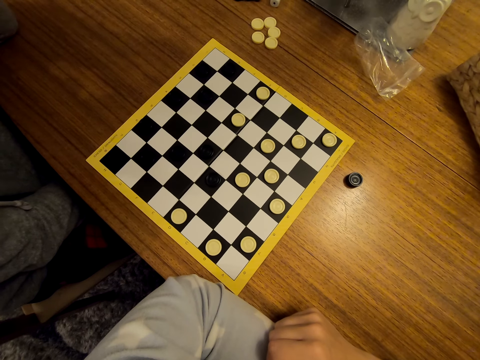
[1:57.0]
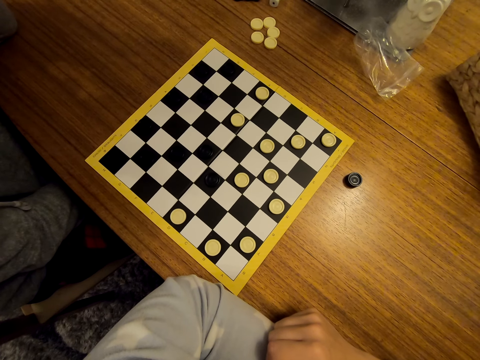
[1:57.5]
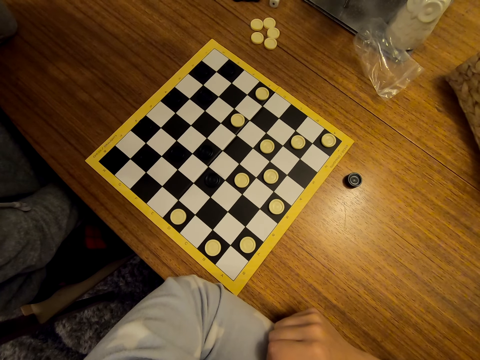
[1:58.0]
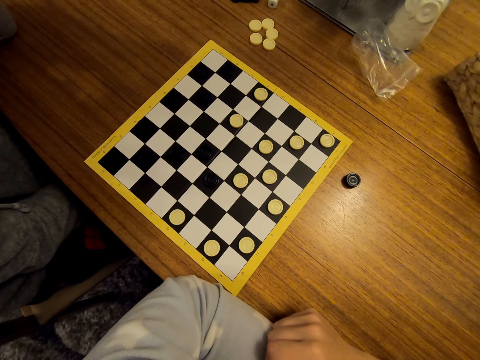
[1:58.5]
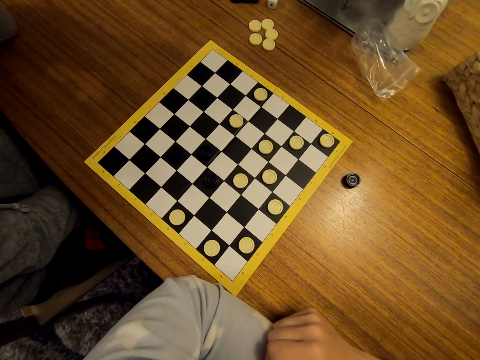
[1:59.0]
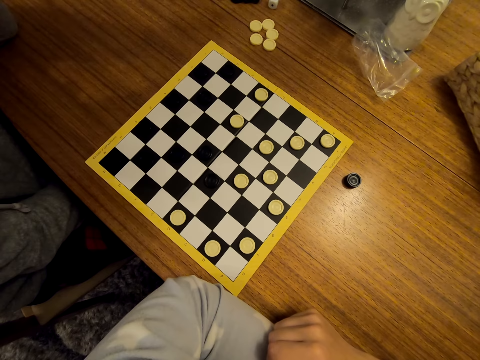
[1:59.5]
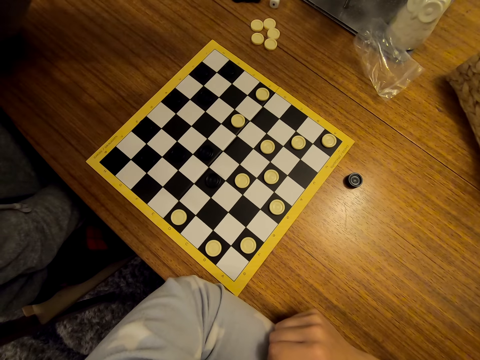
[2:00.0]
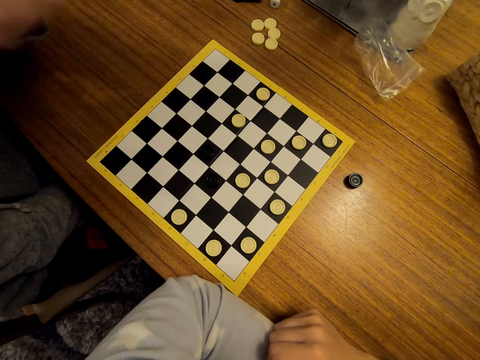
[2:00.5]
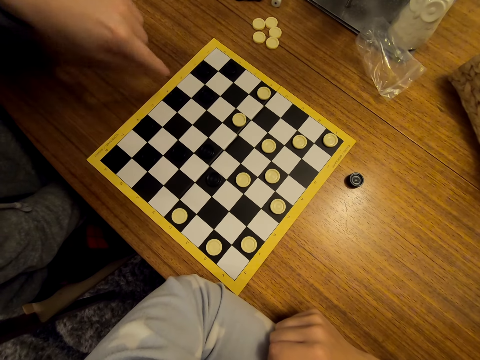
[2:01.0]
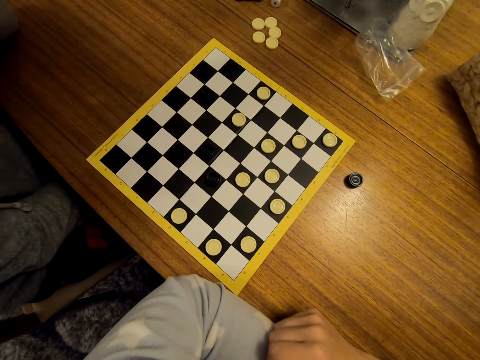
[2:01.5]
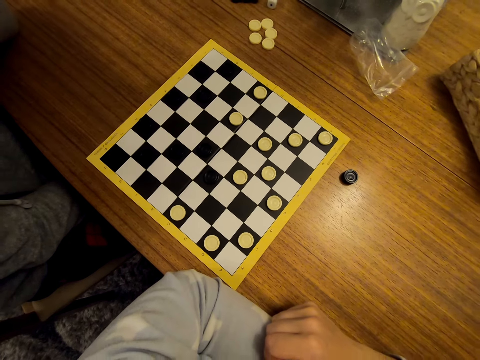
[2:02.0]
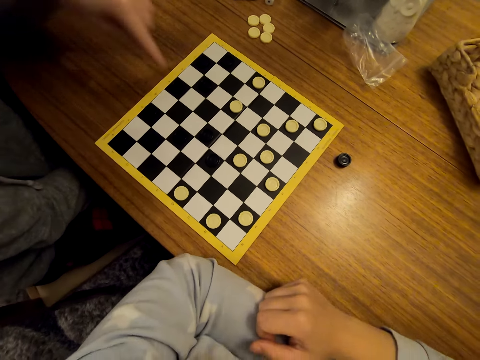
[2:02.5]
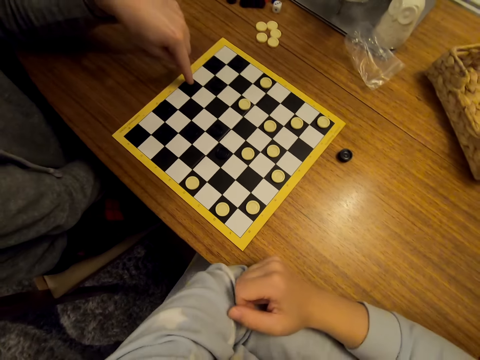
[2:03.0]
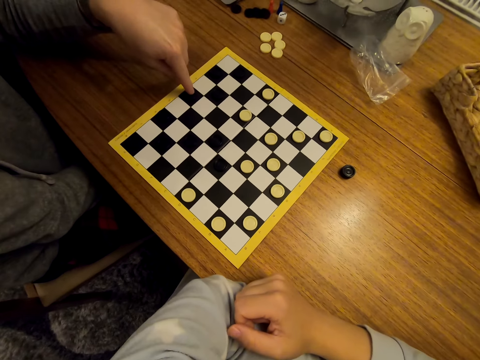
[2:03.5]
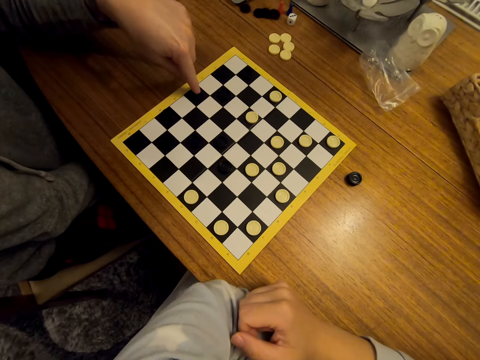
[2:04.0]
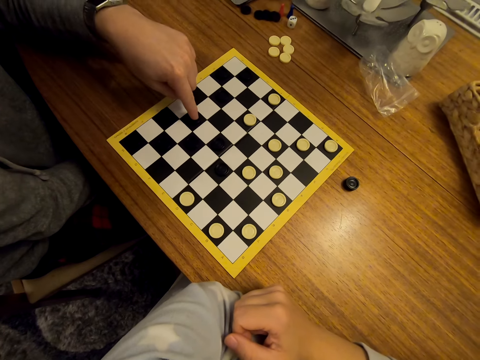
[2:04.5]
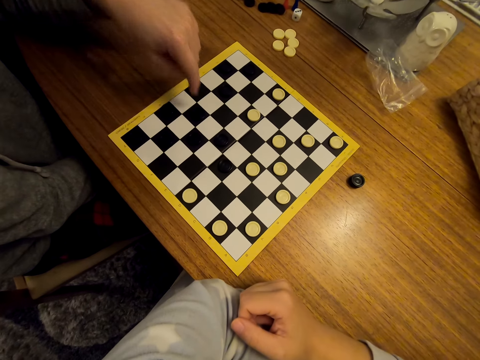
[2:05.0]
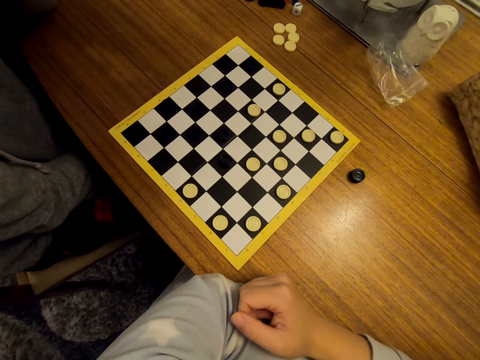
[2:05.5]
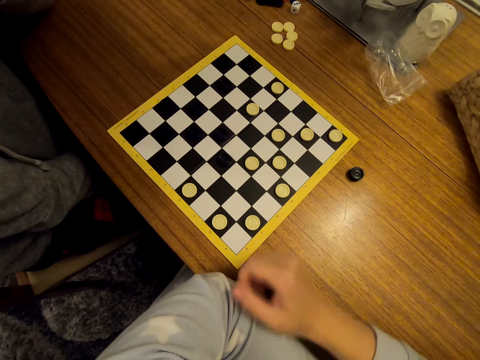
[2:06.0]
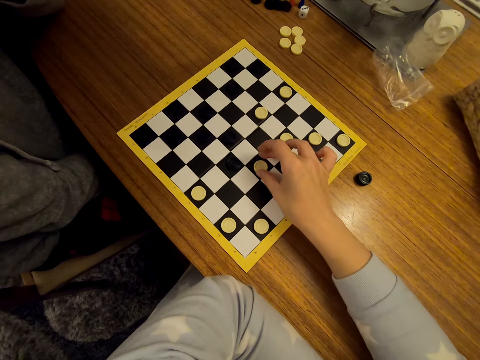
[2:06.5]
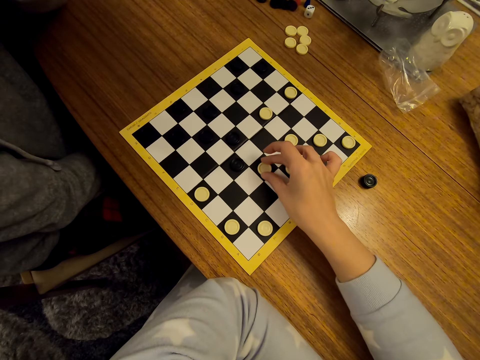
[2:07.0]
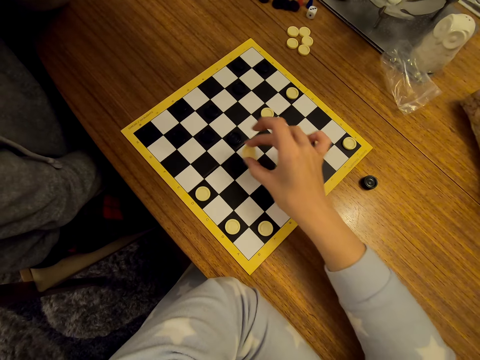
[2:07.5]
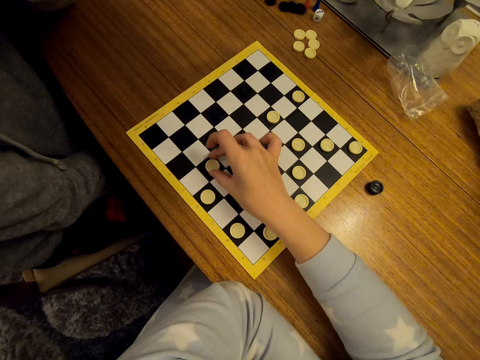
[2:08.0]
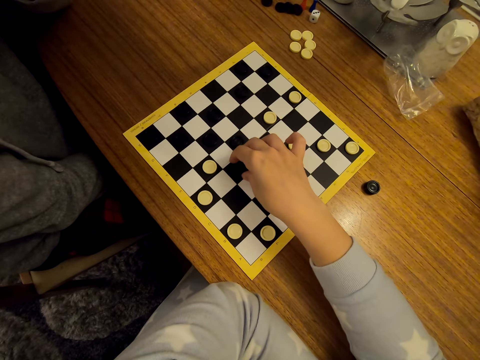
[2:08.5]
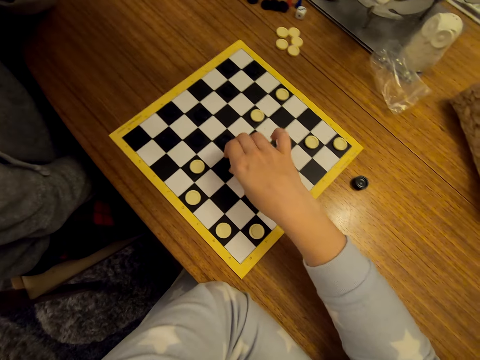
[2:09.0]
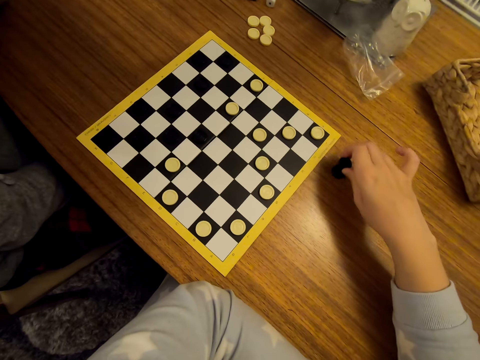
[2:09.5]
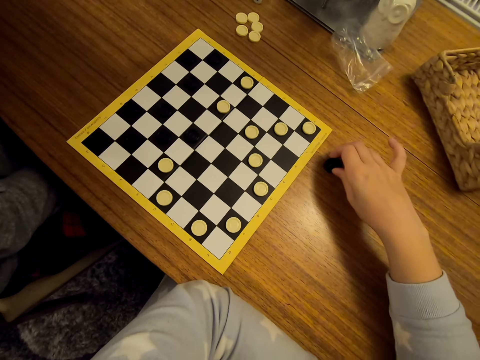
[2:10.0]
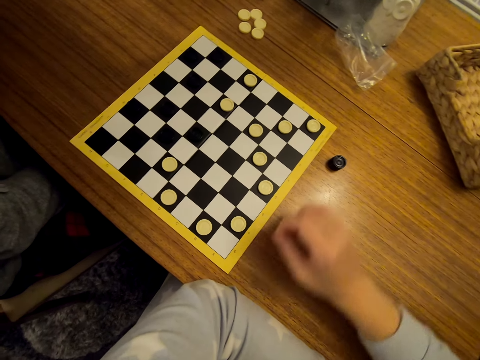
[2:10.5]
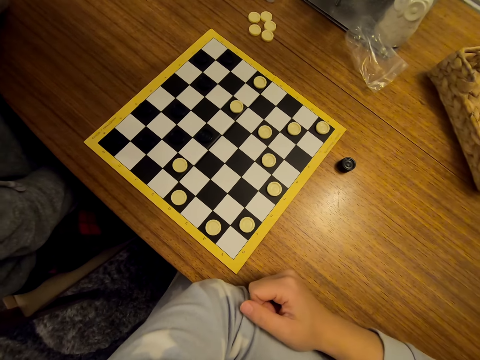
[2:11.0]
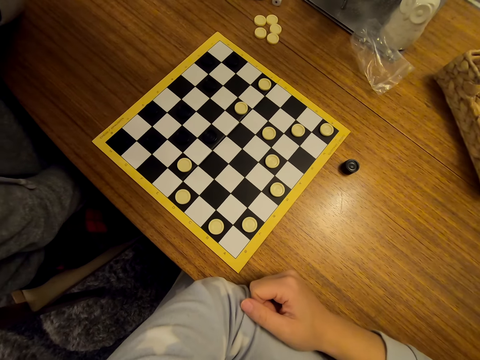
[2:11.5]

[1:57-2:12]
A man points at the draughtboard. The man moves a piece on the draughtboard. The camera wearer moves a piece on the draughtboard. They jump a piece. They remove a piece from the board and put a piece on the table.

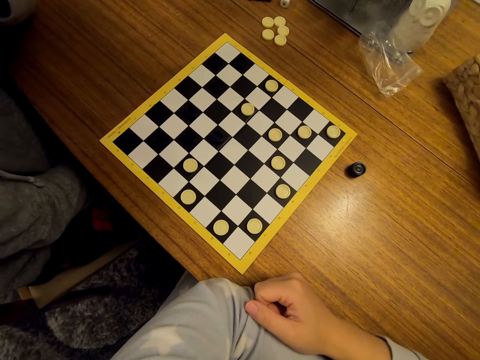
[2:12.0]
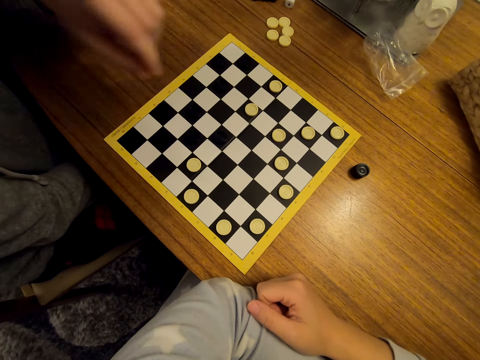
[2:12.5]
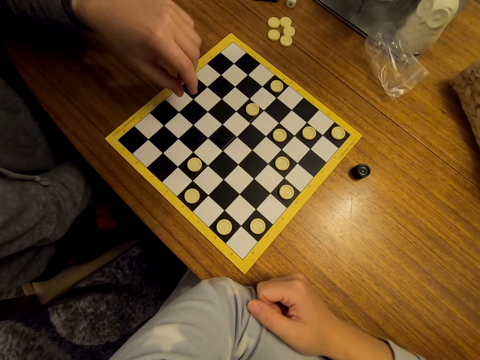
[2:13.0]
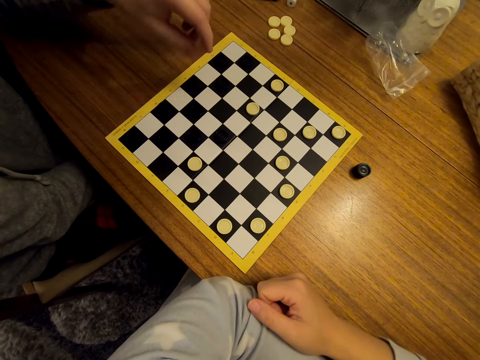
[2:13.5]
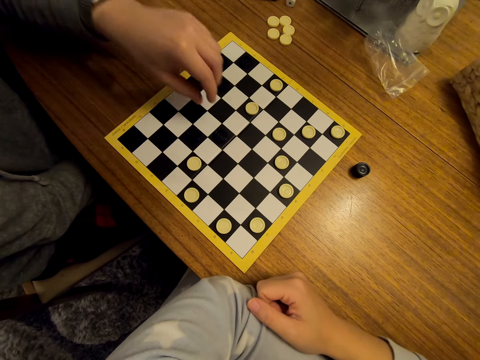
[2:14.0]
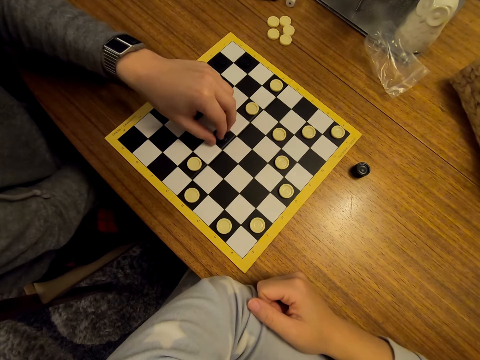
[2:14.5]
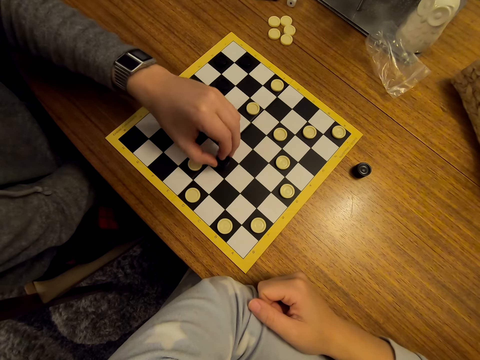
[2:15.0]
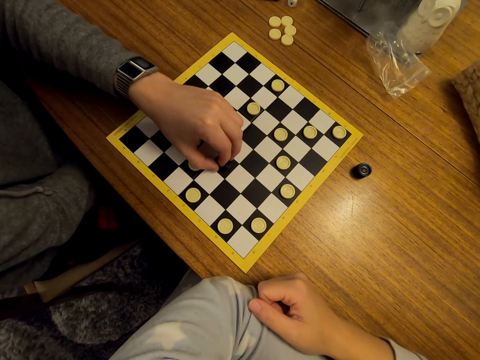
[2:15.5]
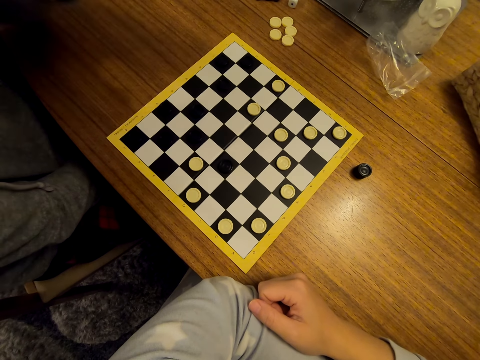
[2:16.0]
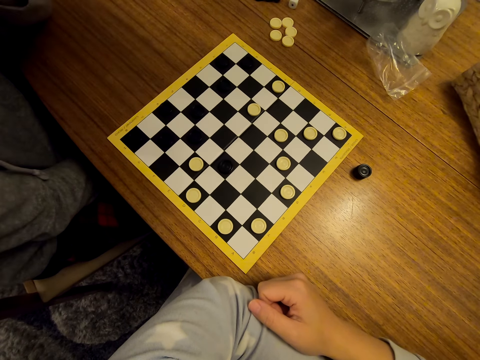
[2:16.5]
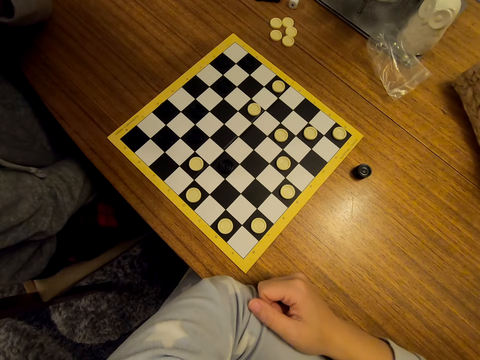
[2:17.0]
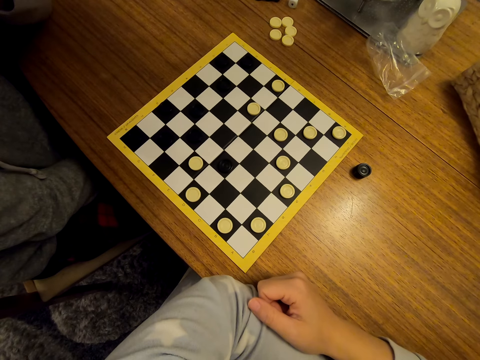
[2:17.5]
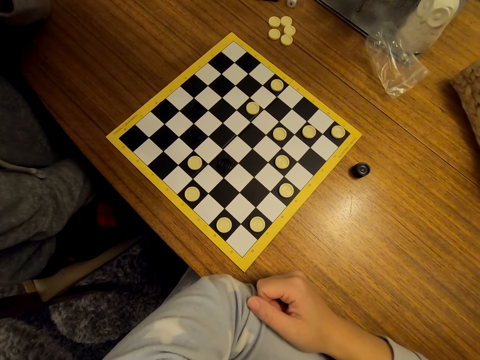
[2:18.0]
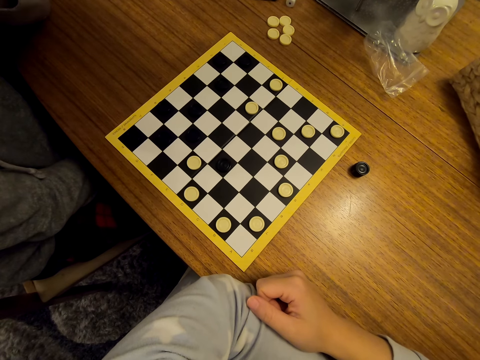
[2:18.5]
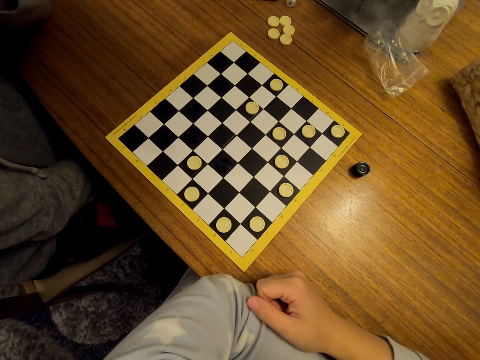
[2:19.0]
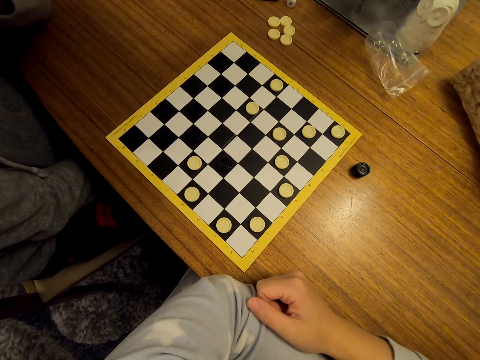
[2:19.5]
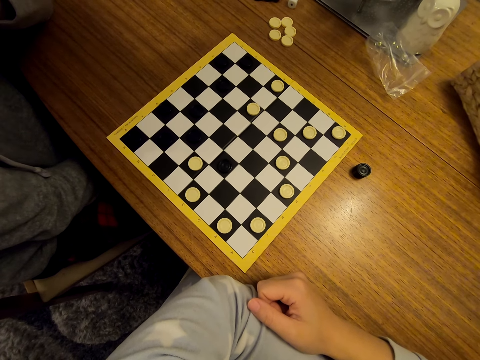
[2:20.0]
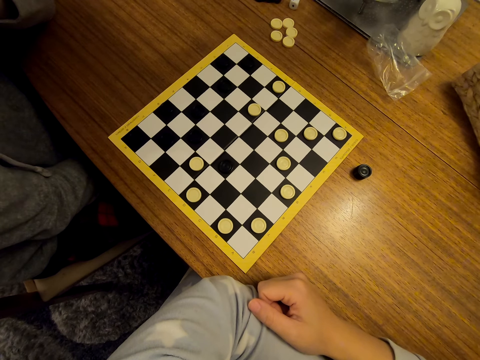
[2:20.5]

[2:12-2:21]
A man moves a piece on the draughtboard.

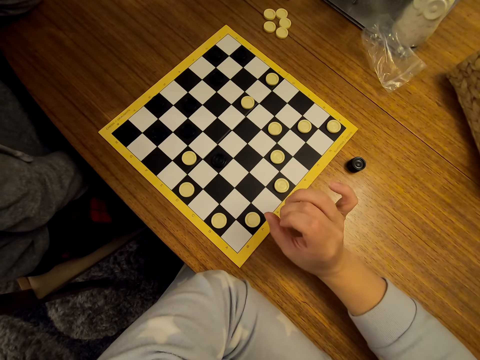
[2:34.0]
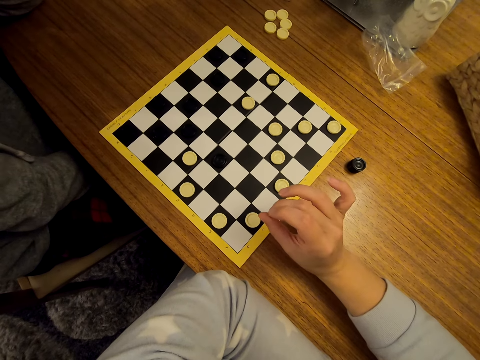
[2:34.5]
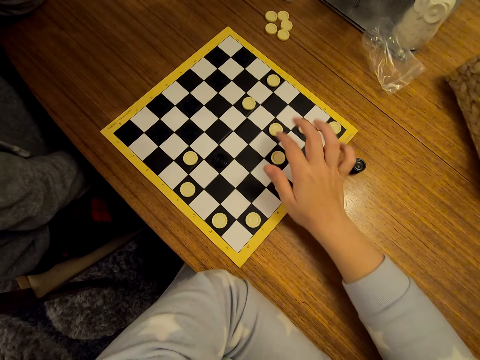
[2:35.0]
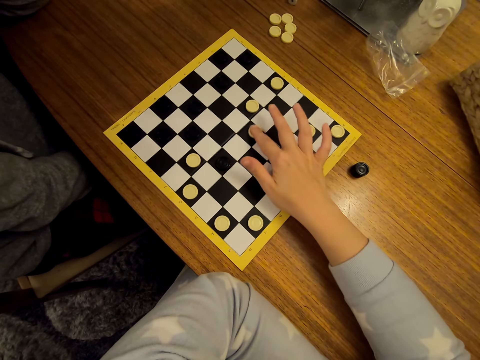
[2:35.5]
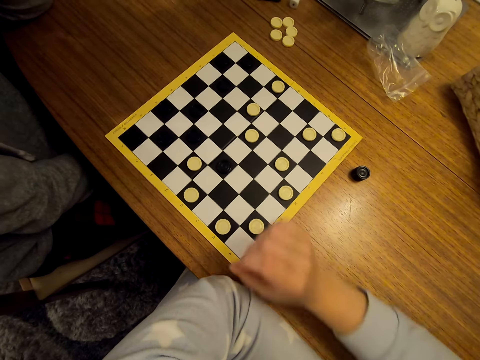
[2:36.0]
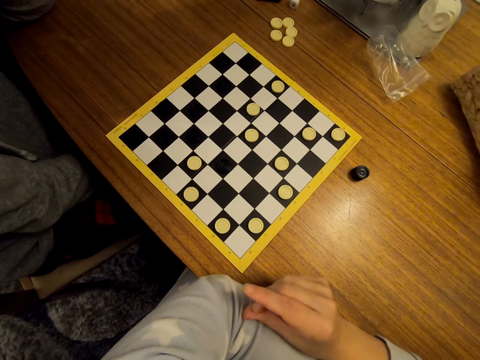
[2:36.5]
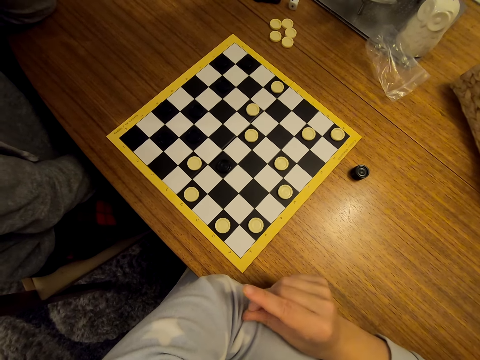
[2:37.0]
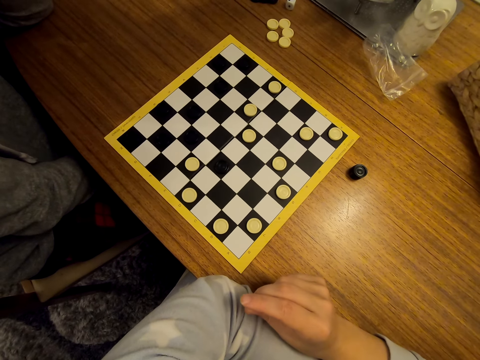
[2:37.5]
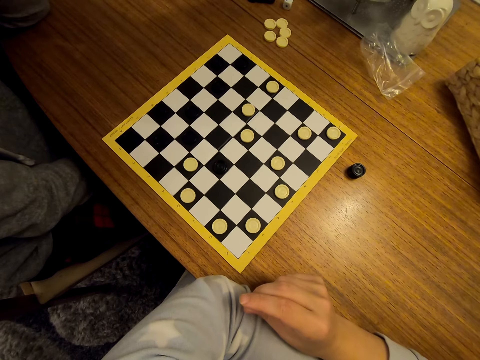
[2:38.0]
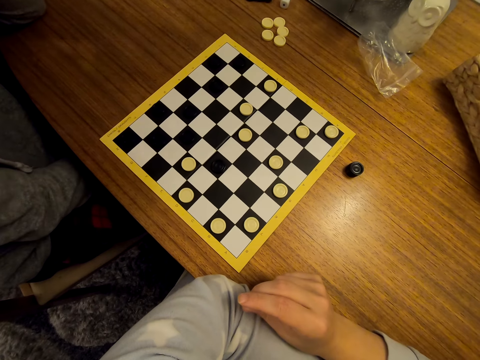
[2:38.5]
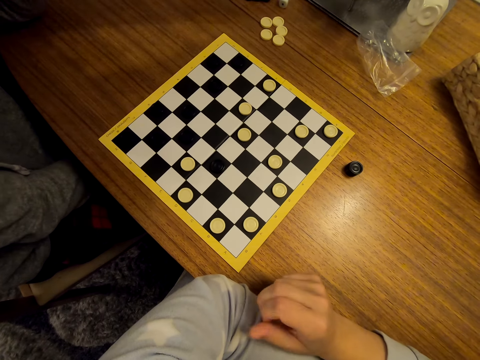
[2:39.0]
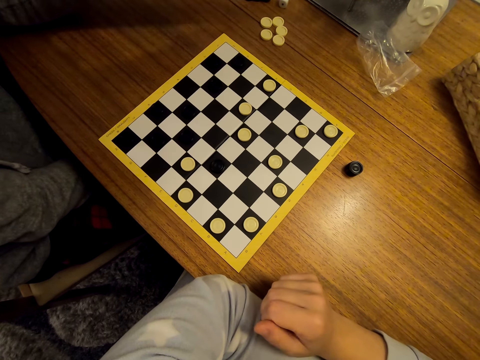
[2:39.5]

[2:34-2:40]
The camera wearer moves a piece on the draughtboard.
